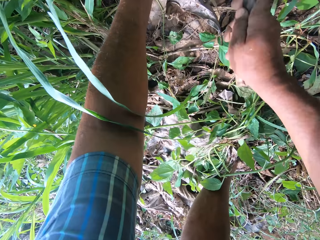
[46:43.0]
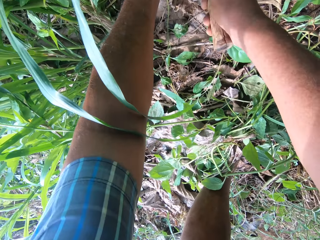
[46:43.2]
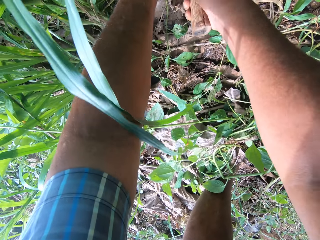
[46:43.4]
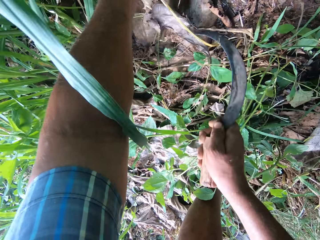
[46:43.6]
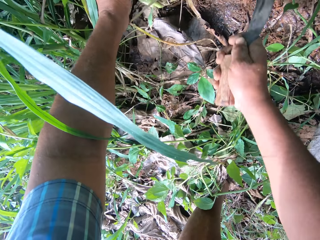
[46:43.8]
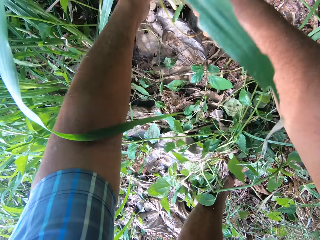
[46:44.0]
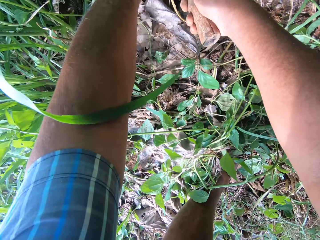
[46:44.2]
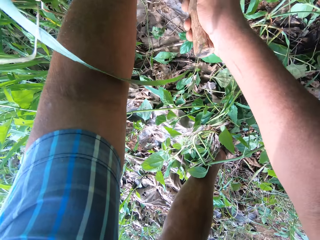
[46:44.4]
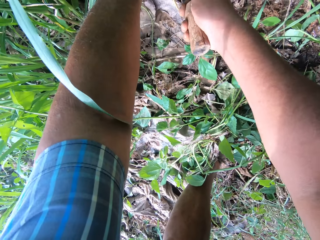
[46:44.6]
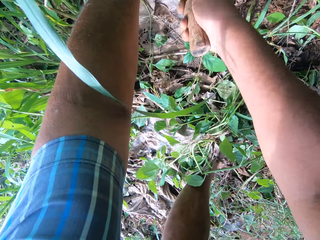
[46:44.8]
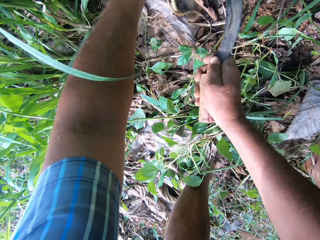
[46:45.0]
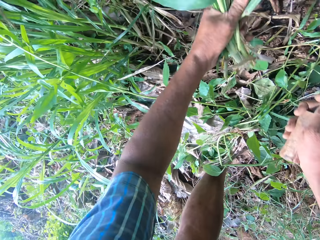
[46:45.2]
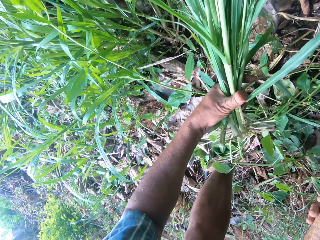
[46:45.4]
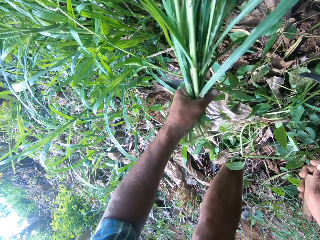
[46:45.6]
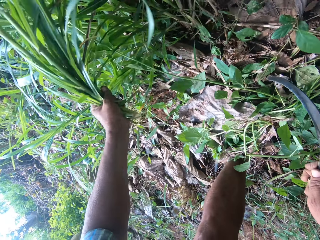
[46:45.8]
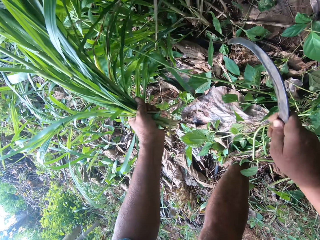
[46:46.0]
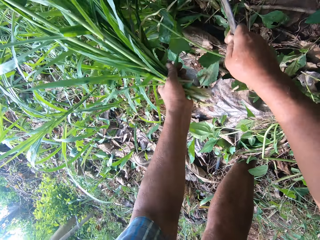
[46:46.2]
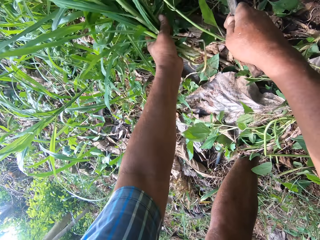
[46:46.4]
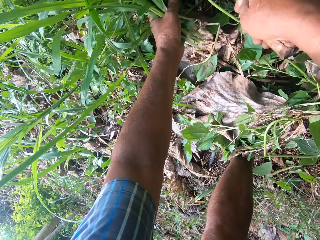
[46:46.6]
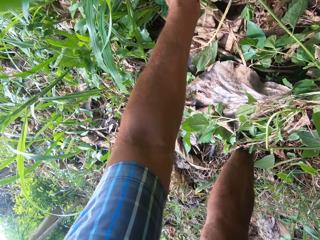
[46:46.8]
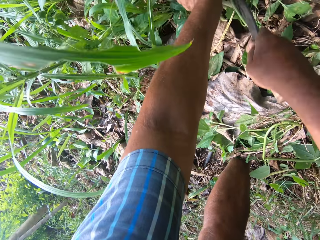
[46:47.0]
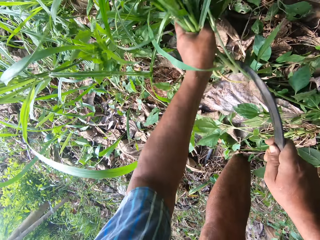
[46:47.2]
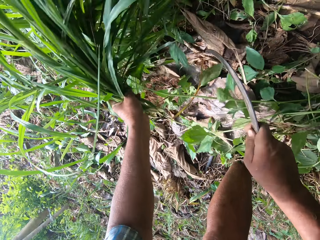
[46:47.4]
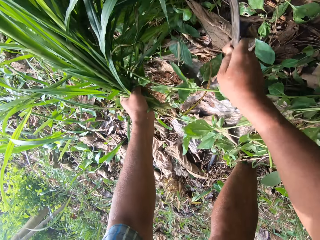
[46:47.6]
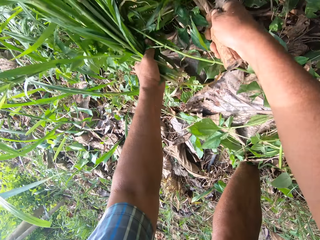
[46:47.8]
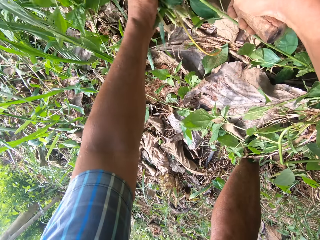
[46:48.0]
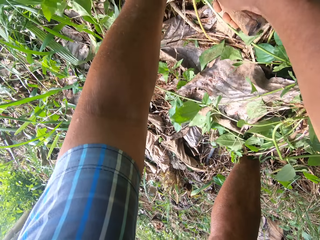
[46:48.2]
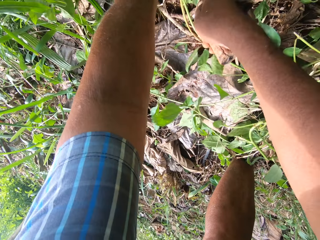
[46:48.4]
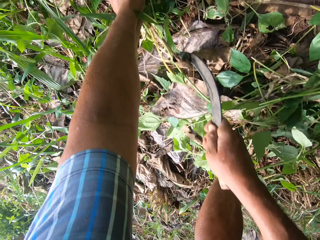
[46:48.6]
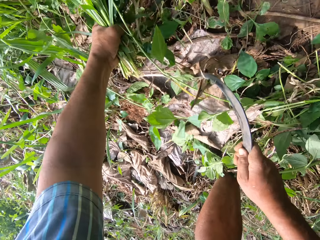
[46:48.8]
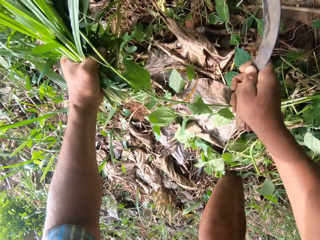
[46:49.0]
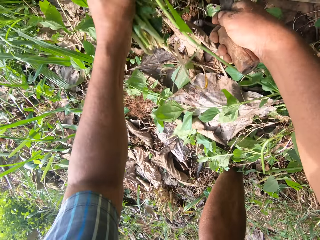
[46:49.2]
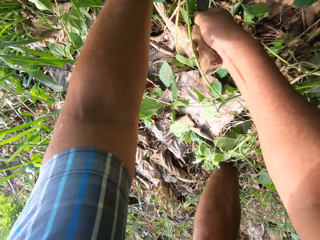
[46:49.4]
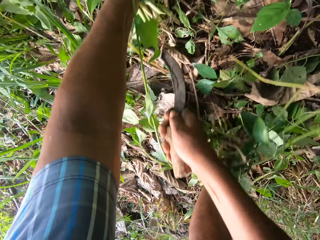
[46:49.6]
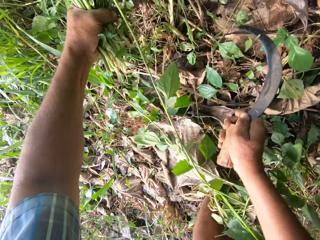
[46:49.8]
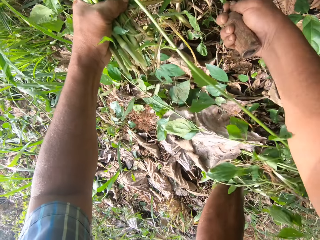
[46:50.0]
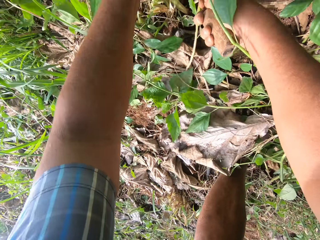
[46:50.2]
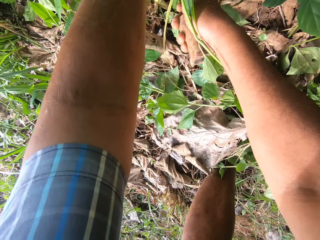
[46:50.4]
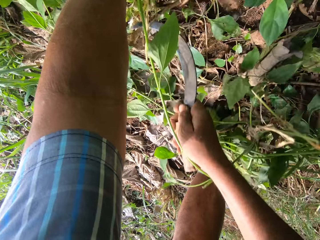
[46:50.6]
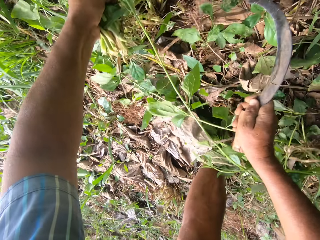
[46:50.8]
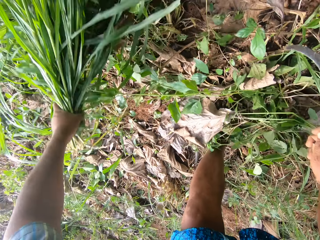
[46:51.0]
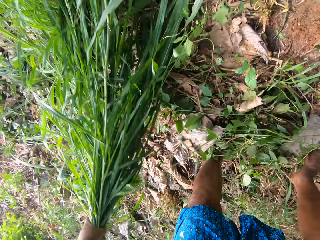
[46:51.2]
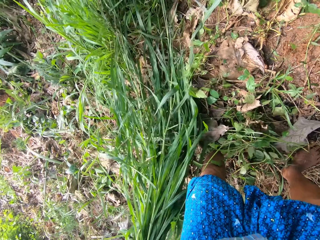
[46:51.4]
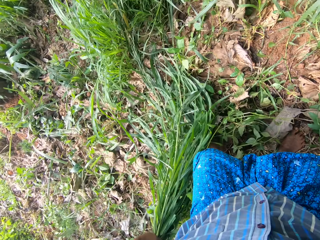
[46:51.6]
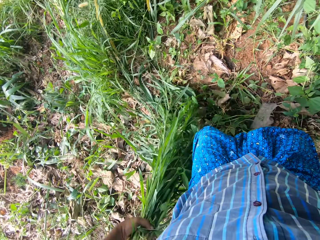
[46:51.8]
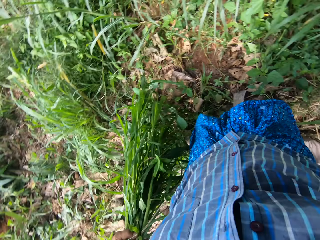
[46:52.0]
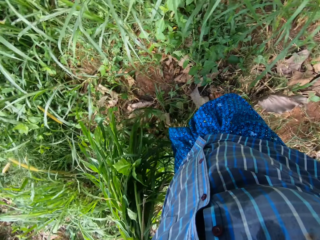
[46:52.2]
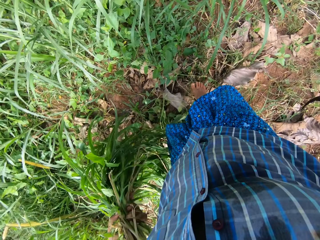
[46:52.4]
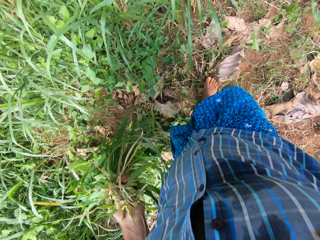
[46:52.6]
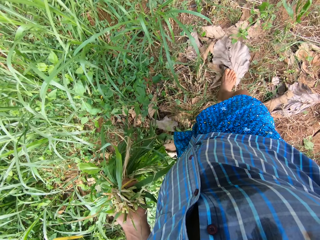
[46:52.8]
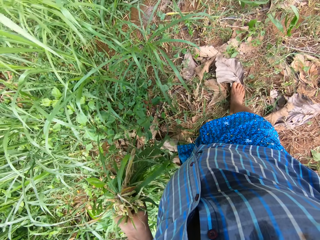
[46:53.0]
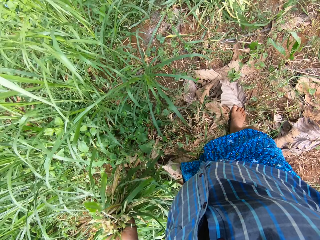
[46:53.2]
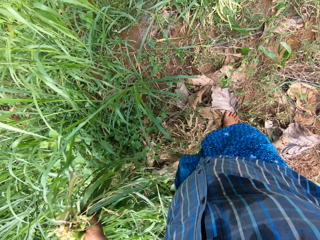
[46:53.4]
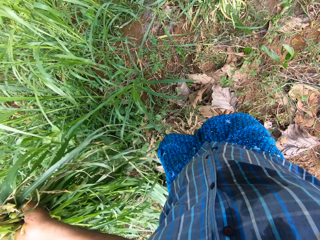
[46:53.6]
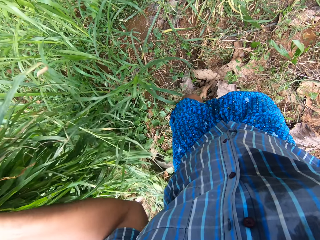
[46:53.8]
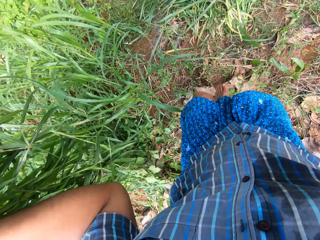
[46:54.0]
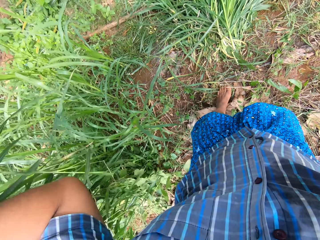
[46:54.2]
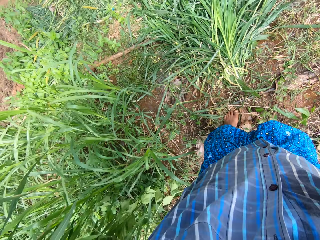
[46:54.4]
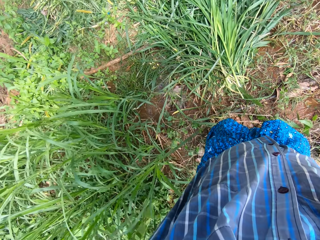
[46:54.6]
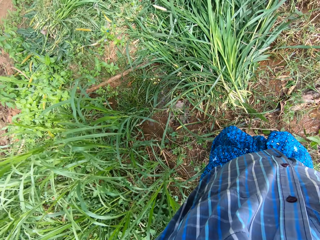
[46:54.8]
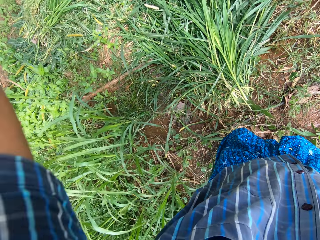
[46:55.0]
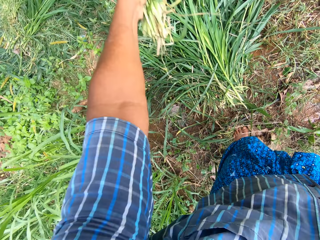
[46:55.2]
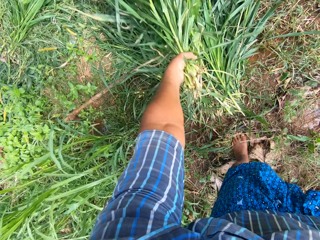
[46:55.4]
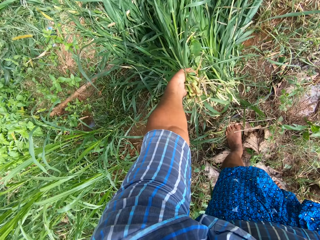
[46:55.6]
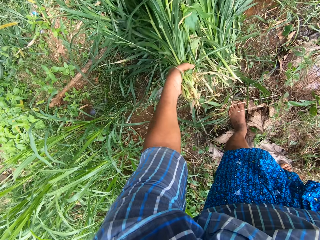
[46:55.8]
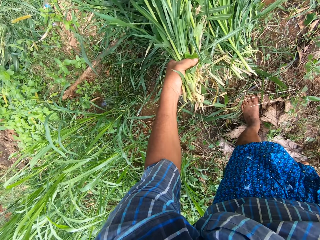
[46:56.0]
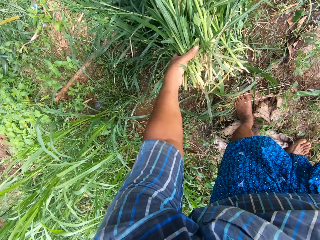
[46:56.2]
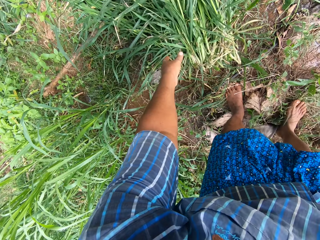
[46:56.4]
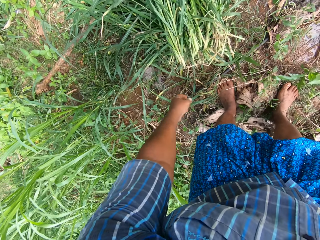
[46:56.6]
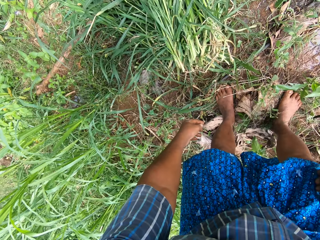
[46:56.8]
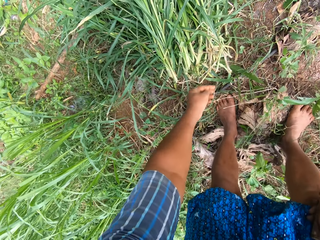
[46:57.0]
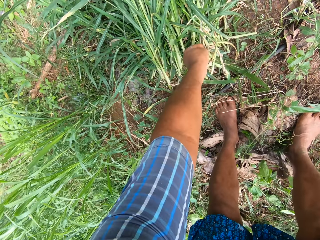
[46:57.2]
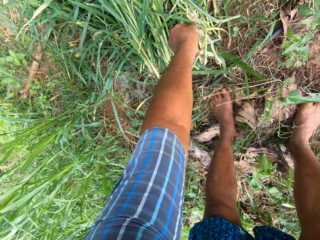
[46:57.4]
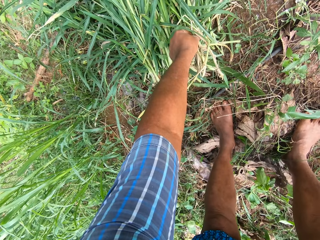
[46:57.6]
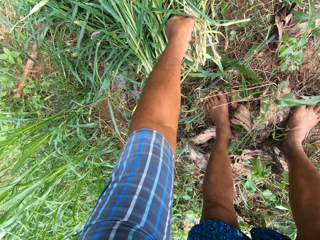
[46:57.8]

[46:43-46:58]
The camera wearer cuts the Napier grass with a sickle. They turn around and walk around in the farm. They throw the Napier grass down on the floor.

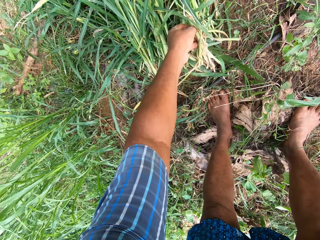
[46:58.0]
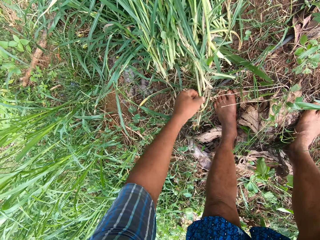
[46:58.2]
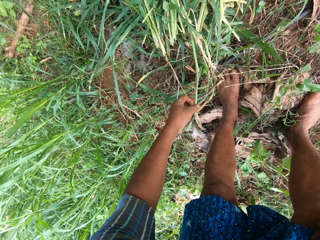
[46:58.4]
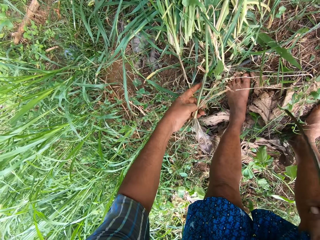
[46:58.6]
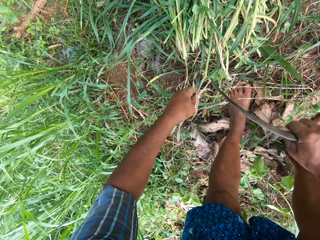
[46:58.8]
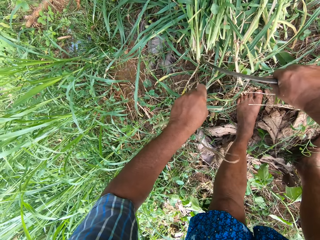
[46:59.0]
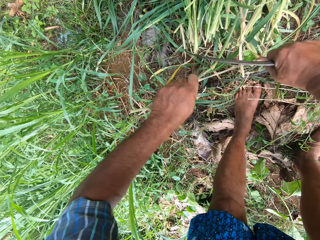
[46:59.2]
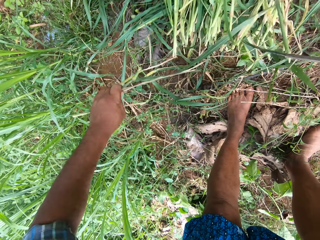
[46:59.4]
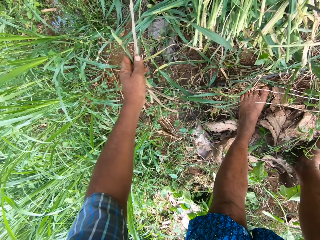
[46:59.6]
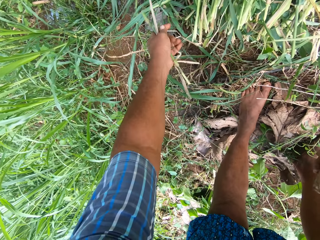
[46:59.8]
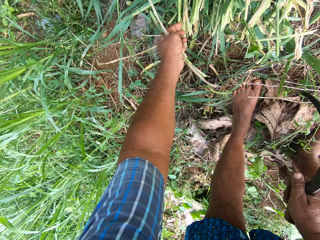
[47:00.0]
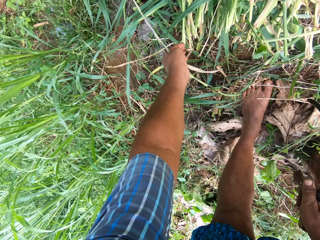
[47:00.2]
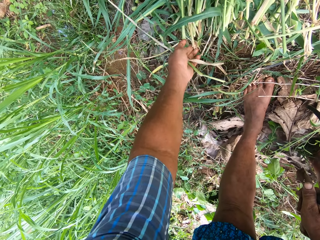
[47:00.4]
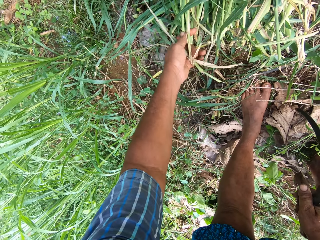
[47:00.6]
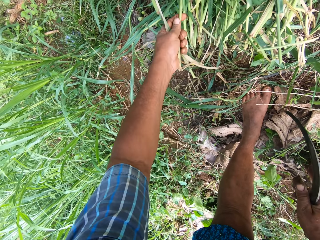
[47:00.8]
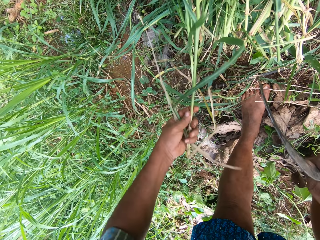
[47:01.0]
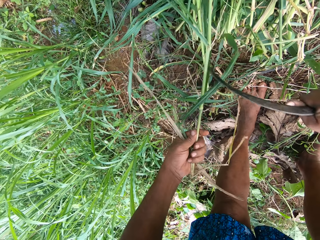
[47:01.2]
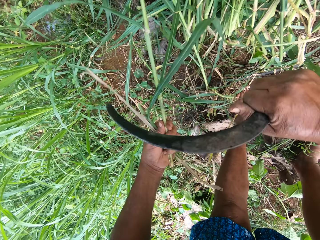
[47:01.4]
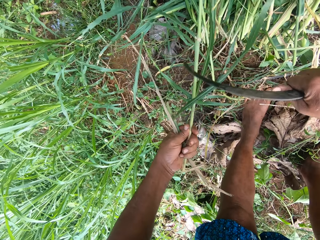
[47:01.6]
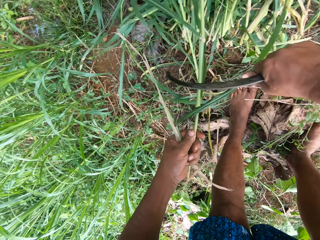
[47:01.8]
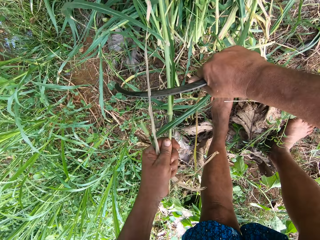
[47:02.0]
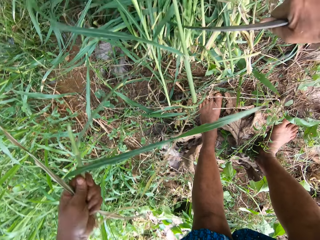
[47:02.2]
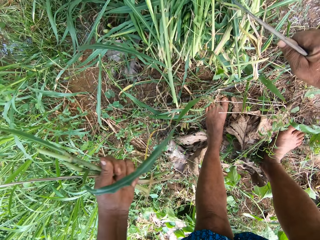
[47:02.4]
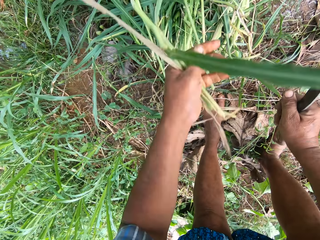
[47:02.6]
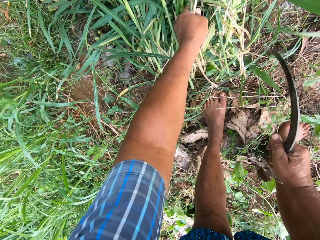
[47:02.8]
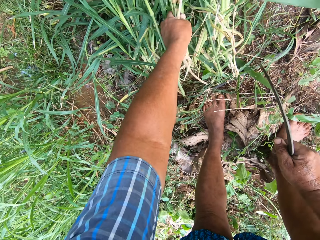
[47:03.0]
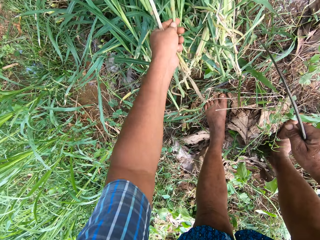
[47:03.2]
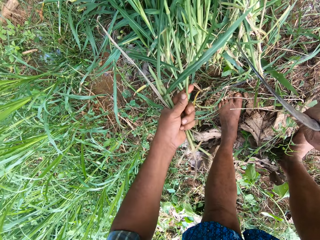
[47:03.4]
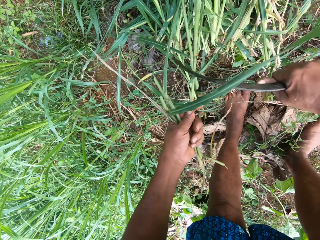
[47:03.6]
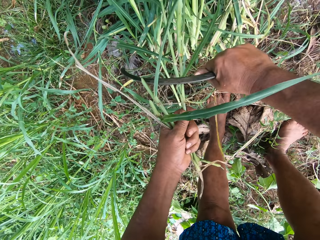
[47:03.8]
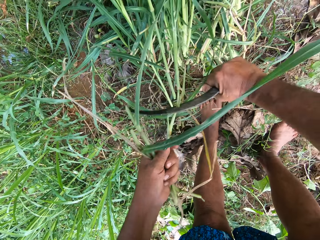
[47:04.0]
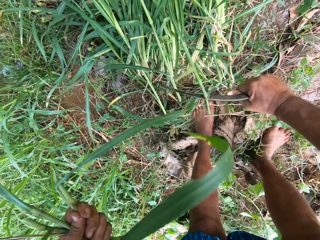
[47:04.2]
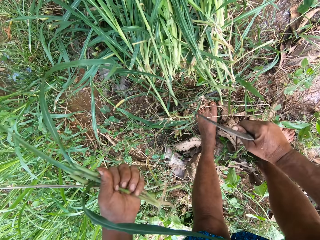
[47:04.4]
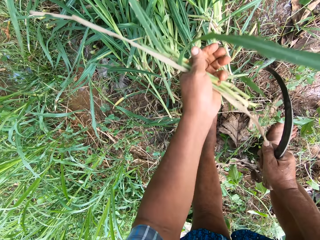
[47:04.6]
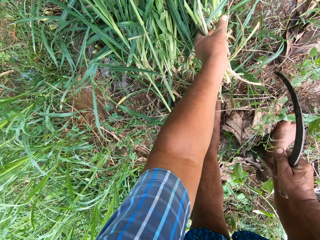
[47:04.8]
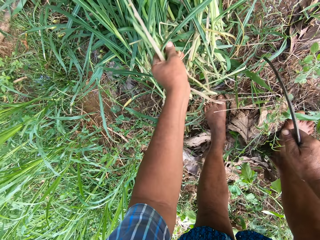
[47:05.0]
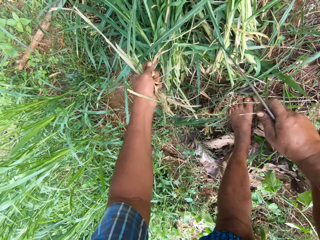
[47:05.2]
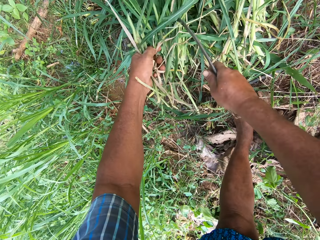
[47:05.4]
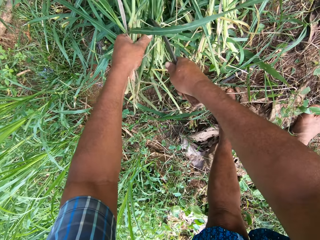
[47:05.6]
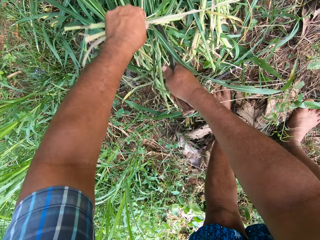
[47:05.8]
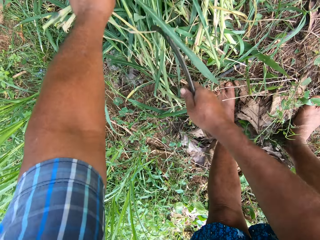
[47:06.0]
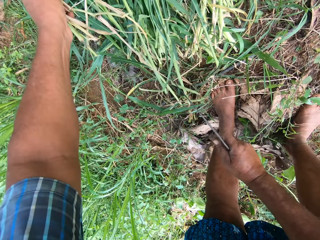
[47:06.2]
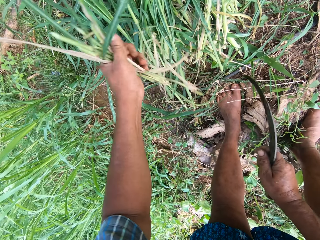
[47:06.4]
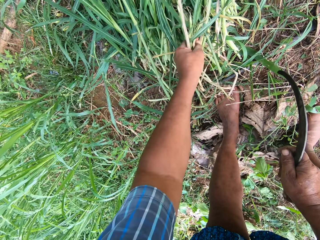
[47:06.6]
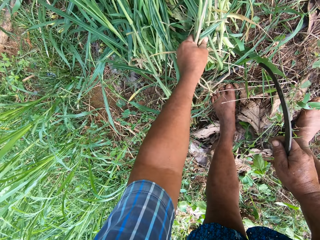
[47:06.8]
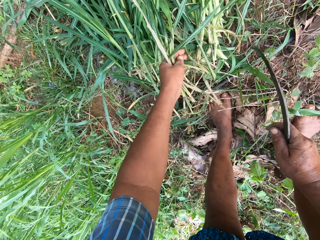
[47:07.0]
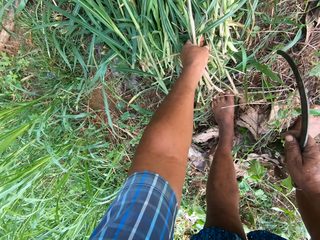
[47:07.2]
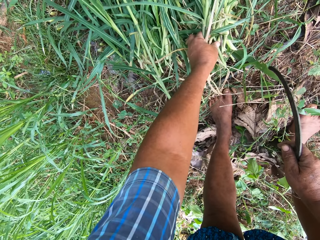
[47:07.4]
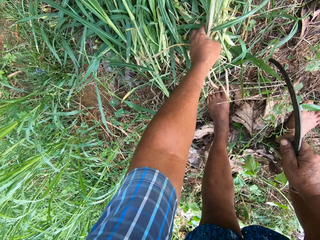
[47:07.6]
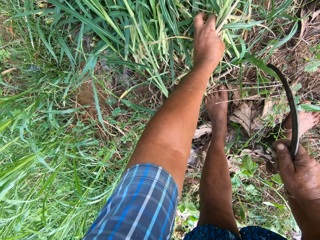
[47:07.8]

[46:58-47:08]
The camera wearer takes a plant from the pile of grass. They cut a grass stalk with the sickle. They take a plant from the pile of grass, cut a grass stalk with the sickle. They take a plant from the pile of grass, cut a grass stalk with the sickle. They cut a grass stalk with the sickle again.
